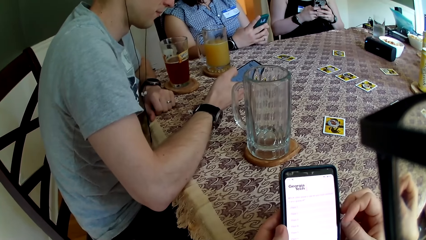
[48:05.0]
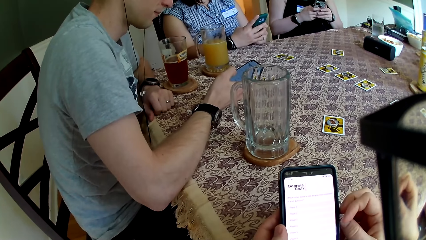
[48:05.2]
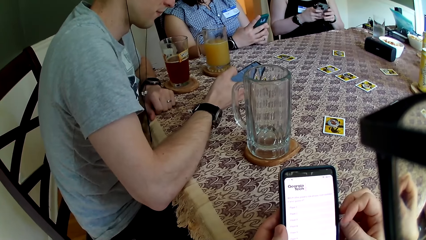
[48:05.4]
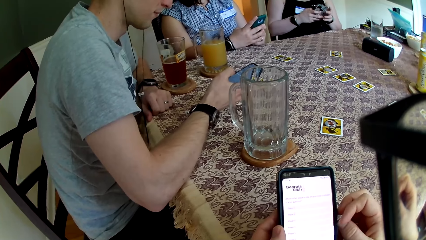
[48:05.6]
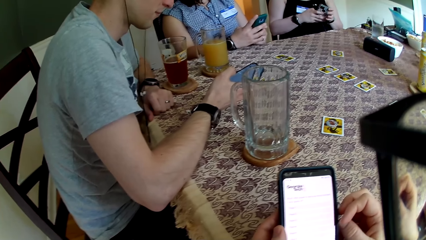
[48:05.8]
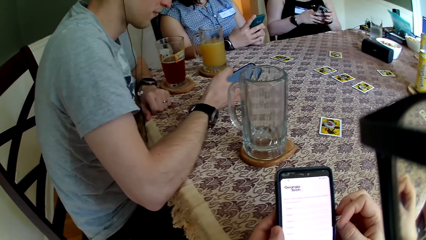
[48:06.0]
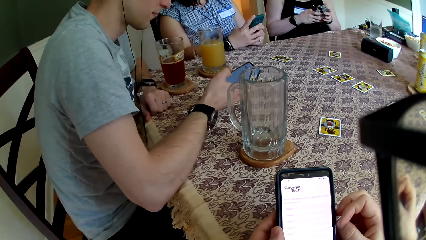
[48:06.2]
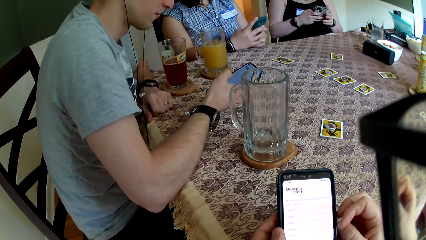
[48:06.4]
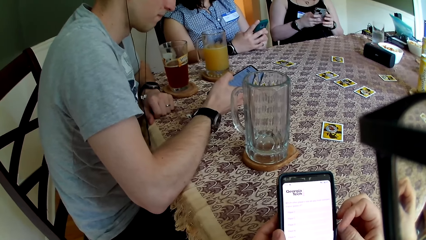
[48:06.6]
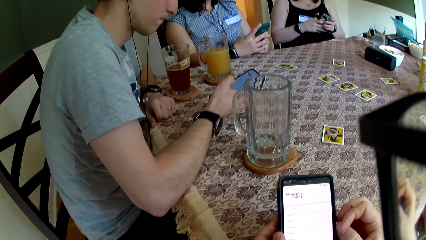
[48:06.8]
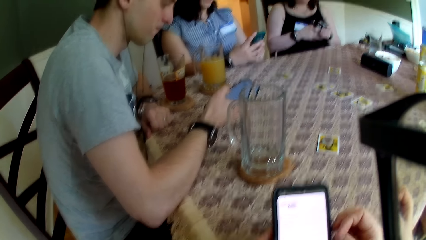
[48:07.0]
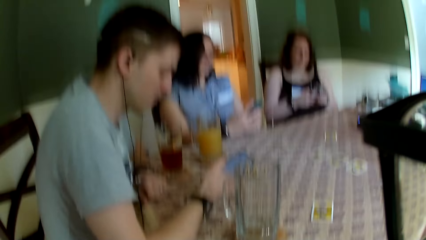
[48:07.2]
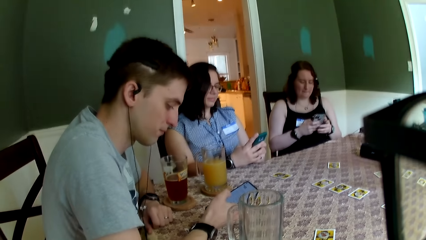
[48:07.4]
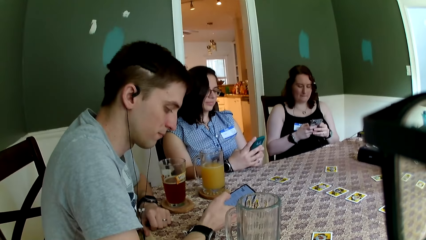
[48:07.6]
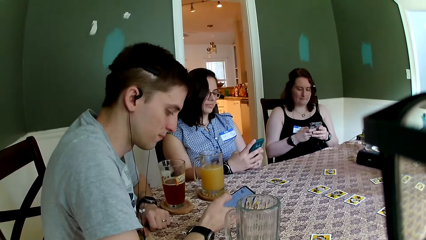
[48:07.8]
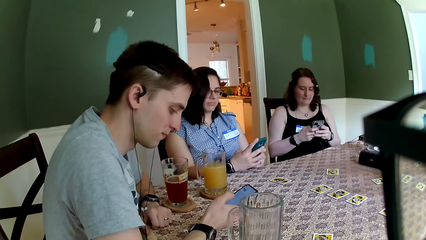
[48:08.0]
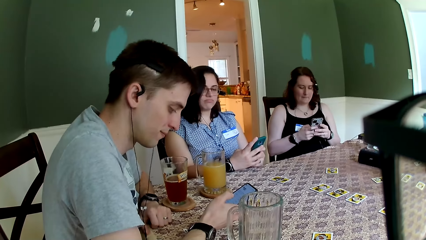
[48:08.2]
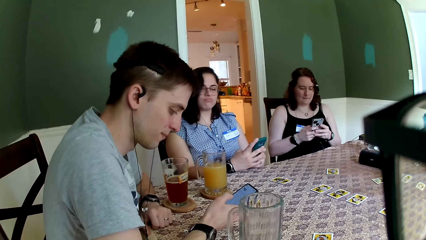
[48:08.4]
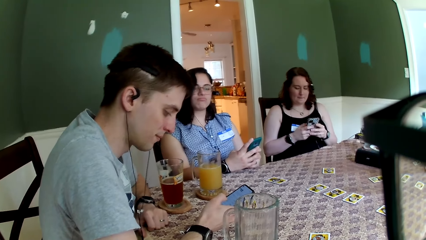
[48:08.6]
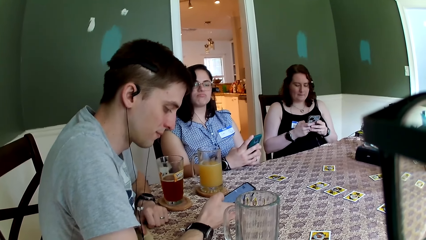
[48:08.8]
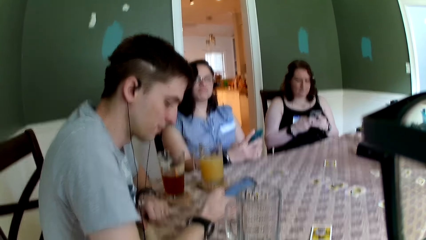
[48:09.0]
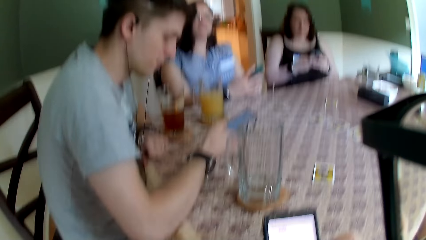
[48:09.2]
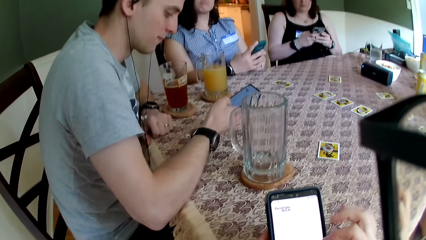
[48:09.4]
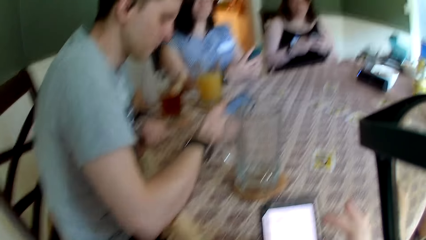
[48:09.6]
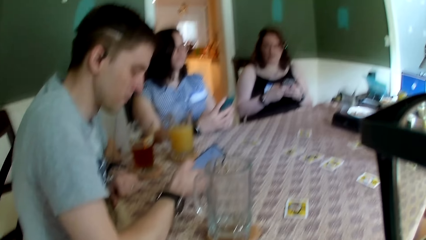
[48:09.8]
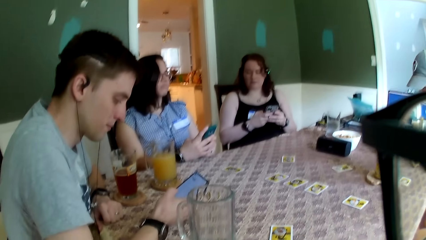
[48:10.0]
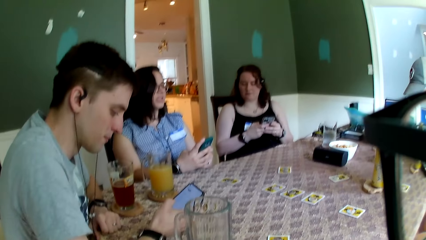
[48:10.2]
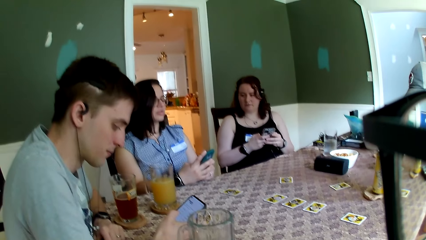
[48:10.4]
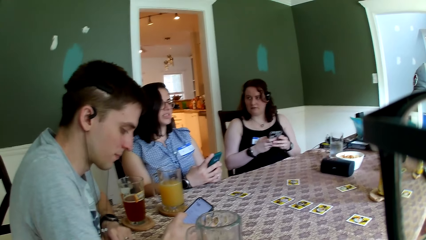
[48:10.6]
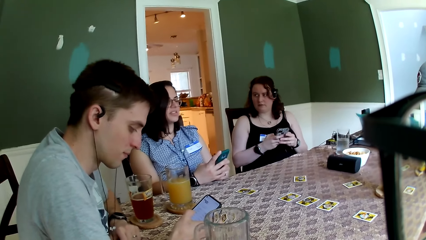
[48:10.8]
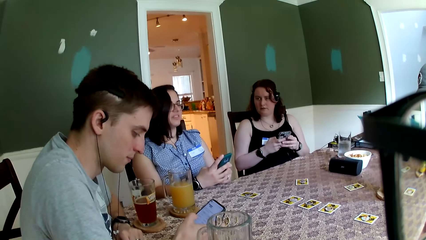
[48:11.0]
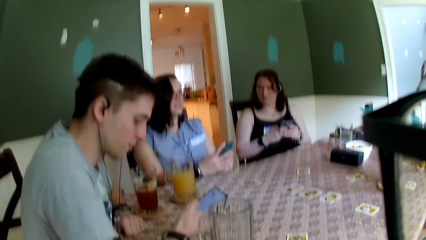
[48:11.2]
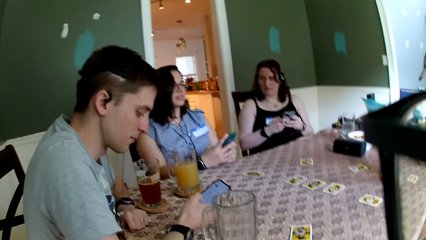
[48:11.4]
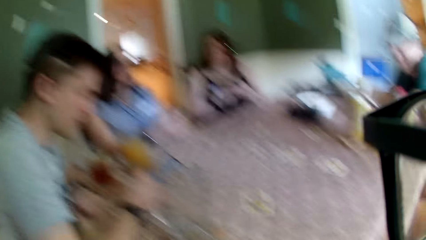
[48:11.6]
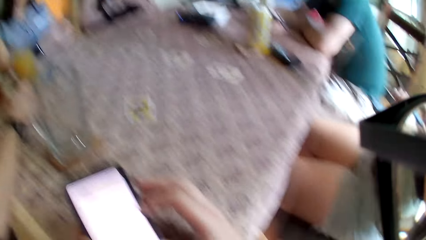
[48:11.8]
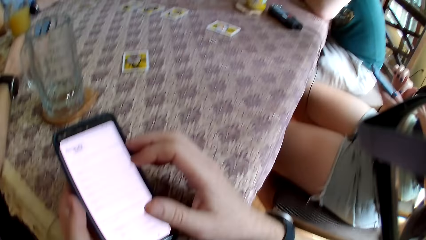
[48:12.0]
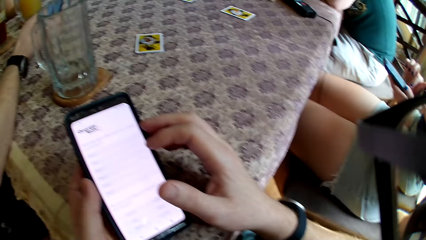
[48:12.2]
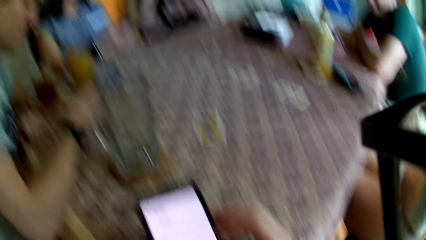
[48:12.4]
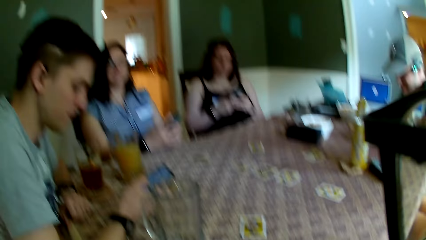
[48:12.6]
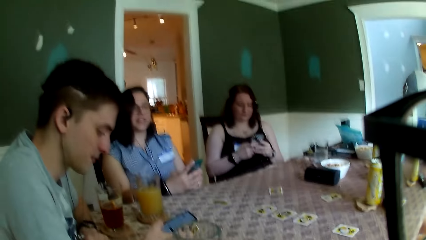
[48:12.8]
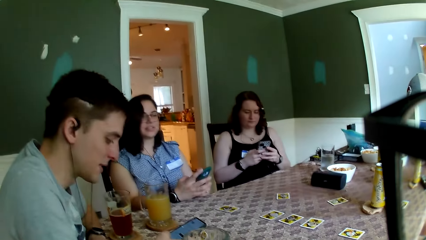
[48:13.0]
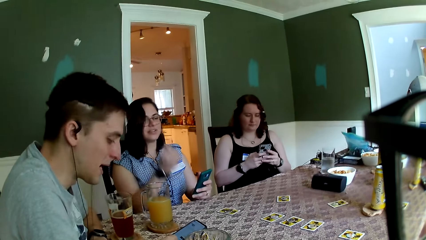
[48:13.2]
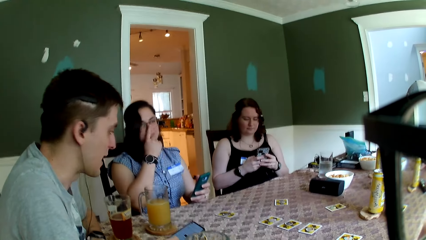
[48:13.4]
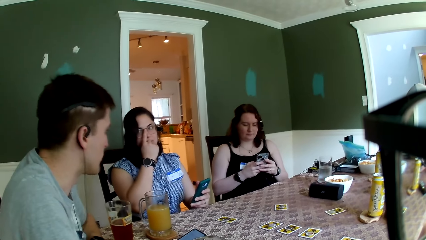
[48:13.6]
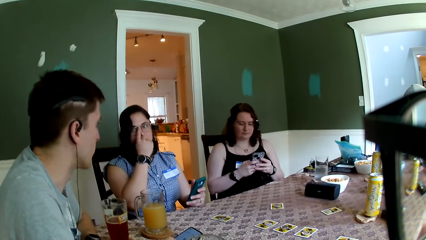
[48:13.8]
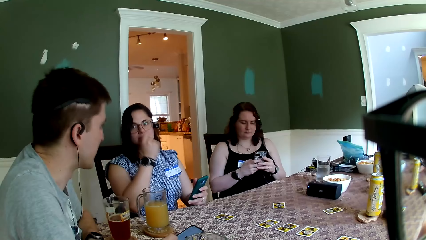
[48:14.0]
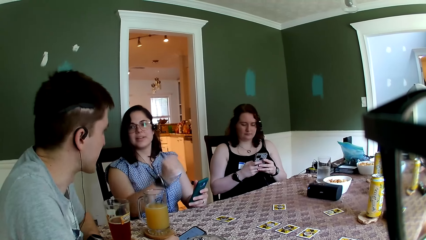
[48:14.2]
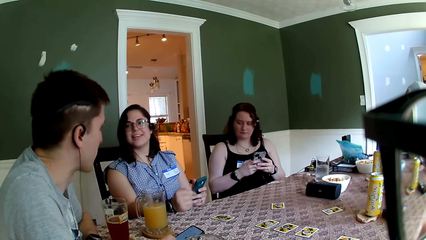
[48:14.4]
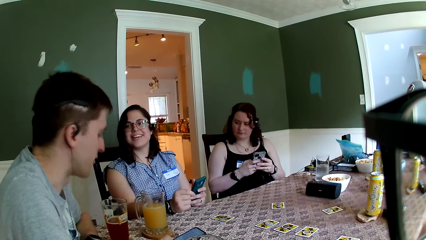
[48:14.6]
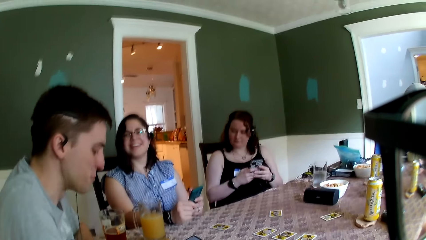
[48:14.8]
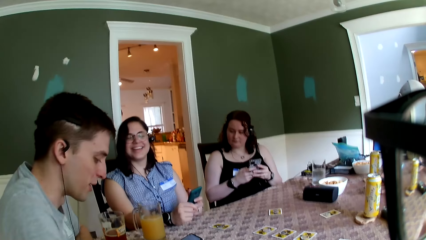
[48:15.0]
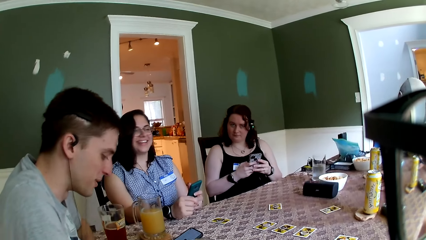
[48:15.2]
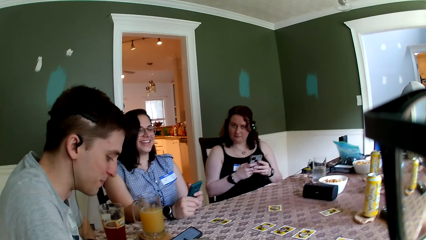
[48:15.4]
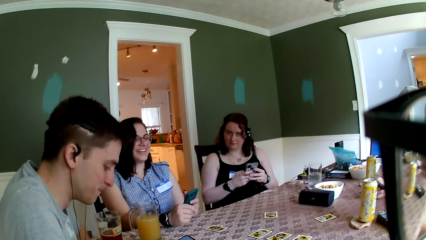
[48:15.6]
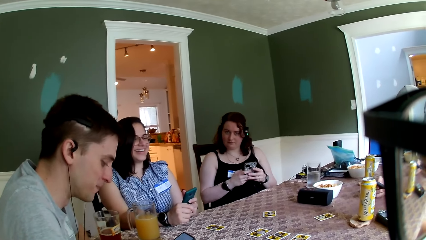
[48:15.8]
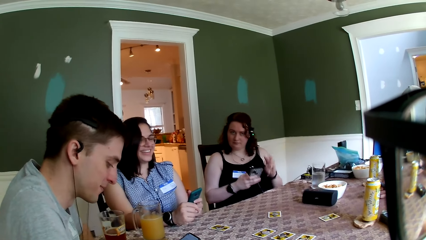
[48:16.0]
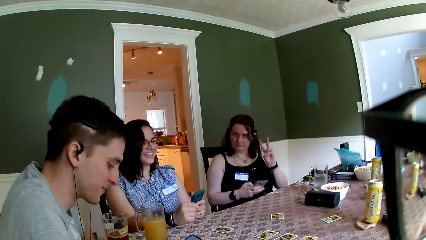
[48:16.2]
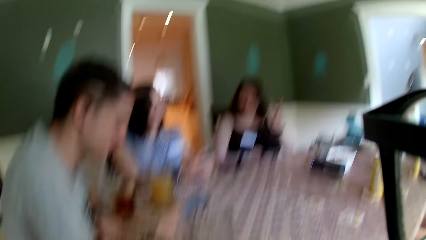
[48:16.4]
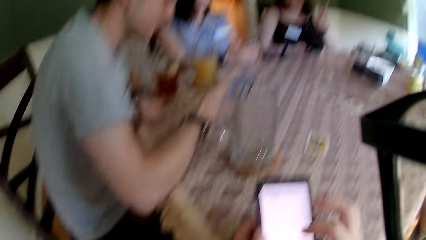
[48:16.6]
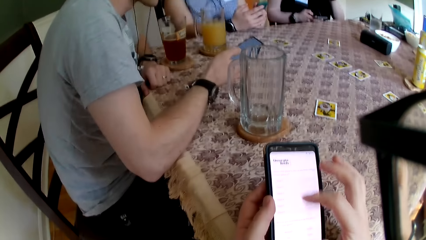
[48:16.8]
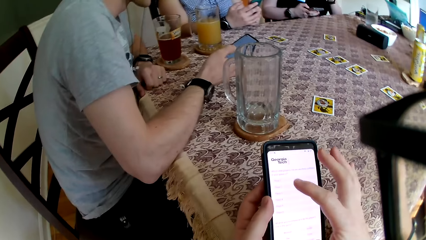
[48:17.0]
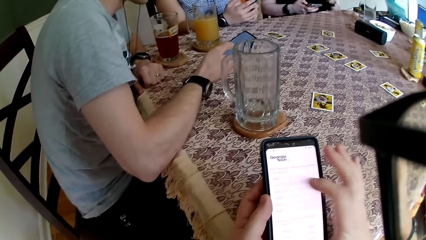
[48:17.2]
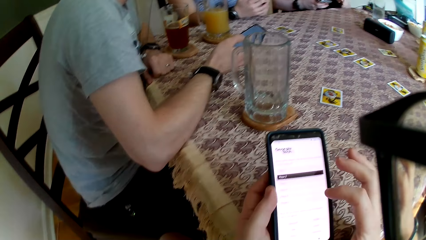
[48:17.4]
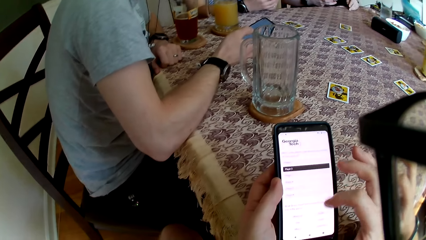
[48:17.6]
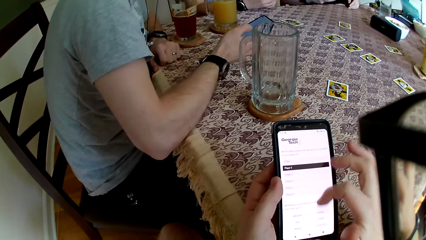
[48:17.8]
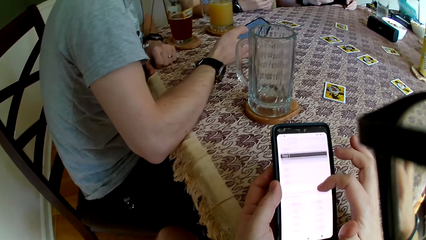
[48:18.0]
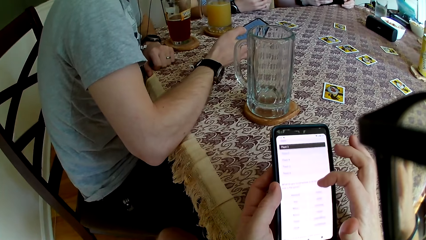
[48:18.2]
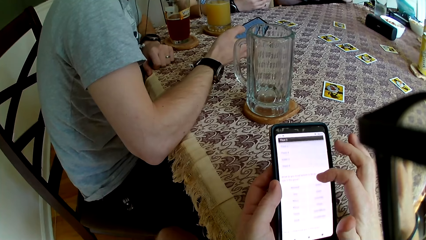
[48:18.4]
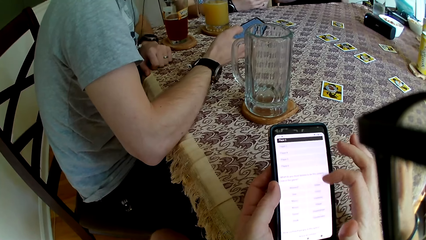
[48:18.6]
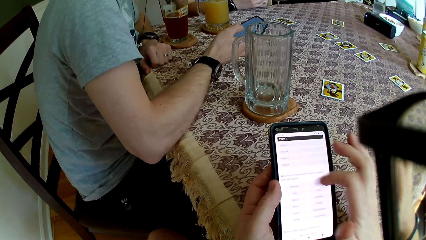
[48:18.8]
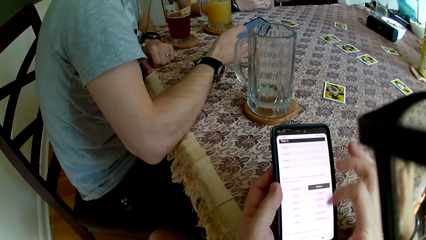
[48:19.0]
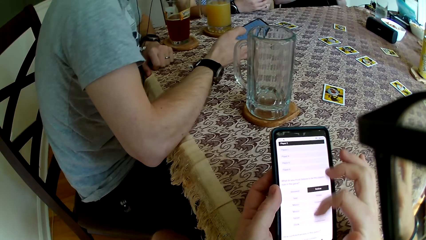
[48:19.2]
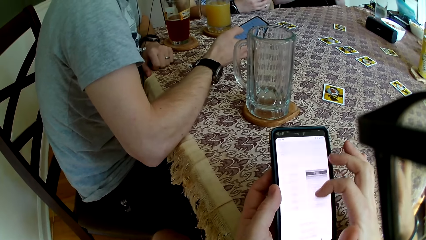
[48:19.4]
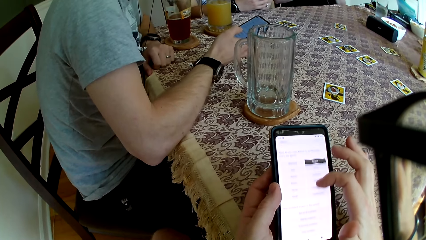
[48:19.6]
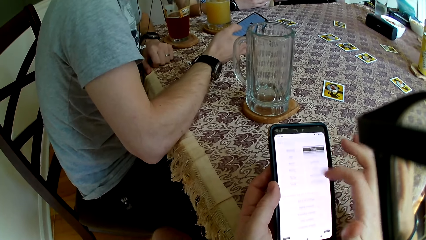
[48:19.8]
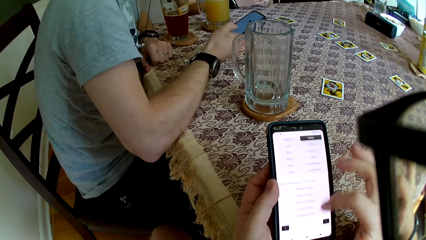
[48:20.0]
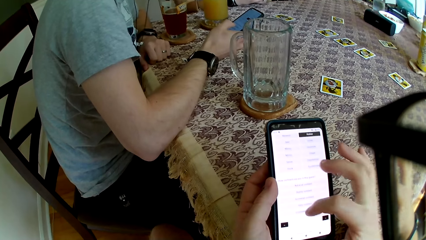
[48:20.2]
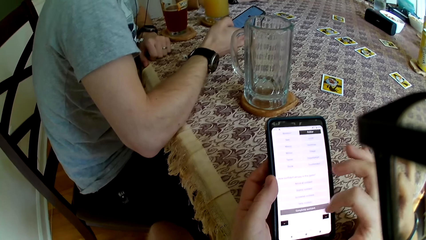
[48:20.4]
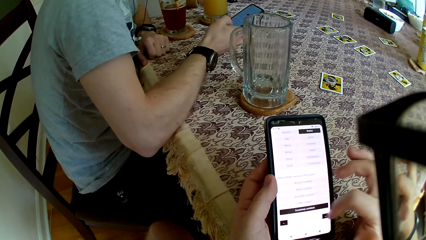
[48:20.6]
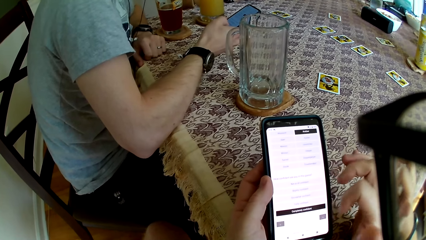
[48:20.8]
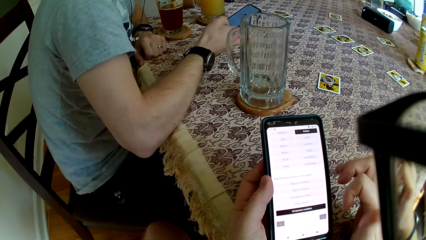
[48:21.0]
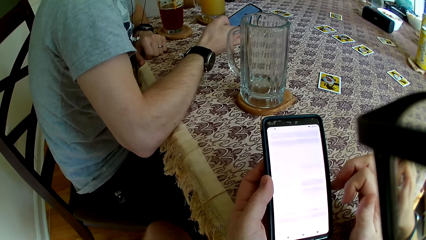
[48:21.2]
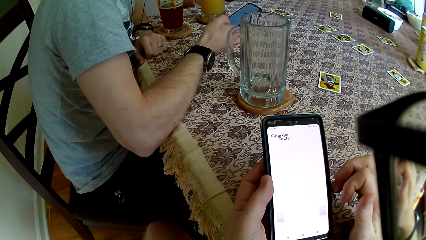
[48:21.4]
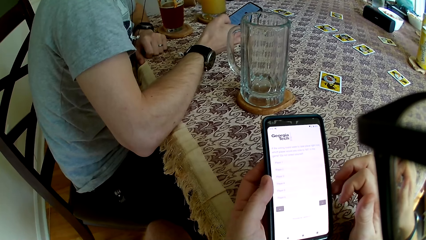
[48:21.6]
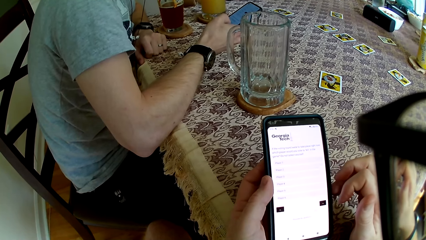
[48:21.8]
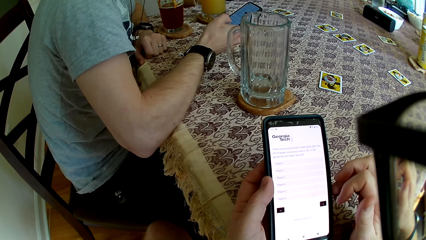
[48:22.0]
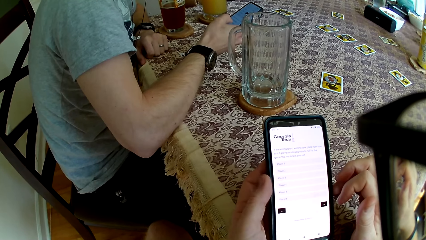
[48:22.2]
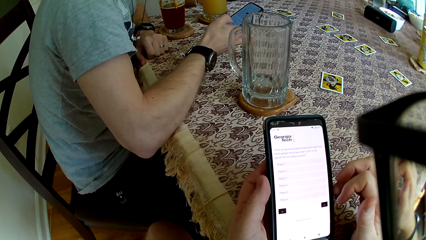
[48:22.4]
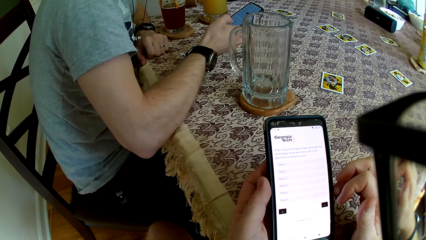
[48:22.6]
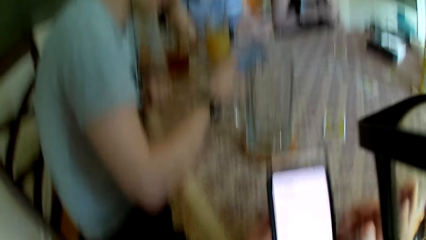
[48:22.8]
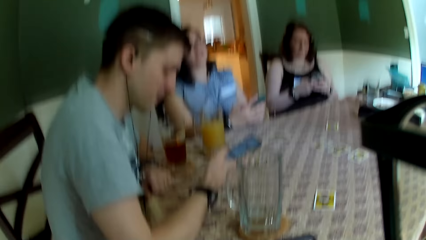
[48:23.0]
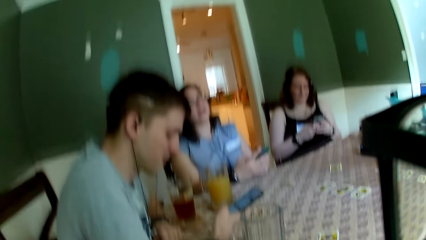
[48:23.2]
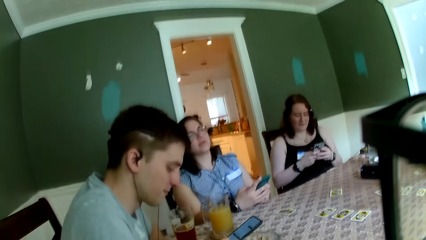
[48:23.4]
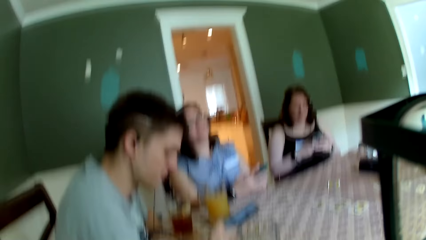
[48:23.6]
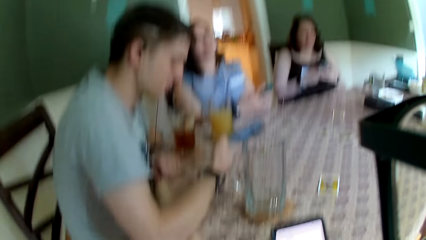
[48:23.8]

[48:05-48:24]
The camera wearer converses with the group of people. They converse with the woman. The woman shows a peace sign on her left hand.
